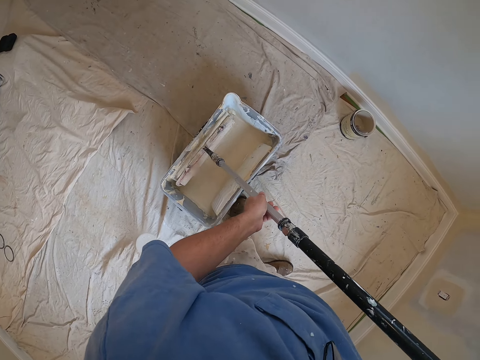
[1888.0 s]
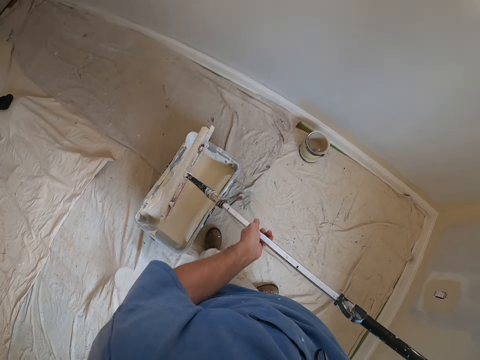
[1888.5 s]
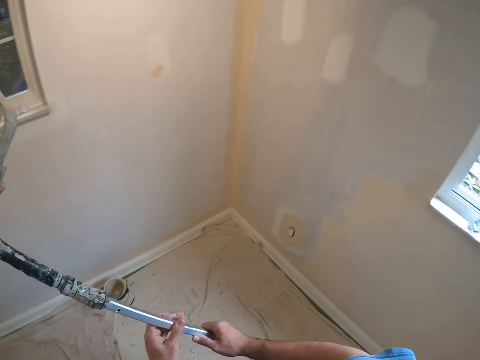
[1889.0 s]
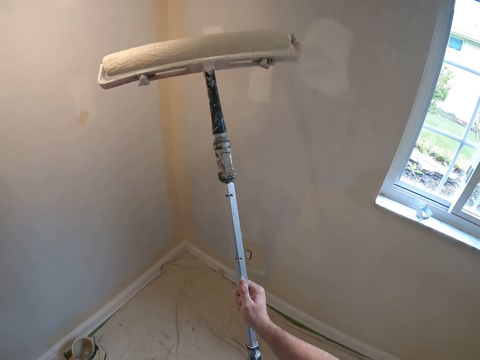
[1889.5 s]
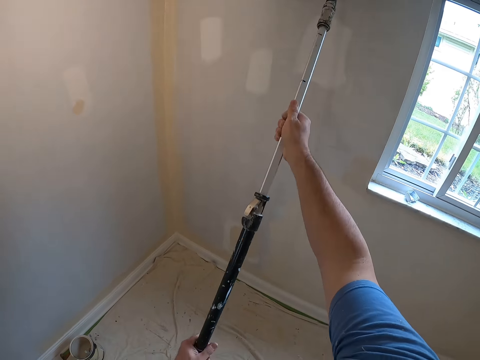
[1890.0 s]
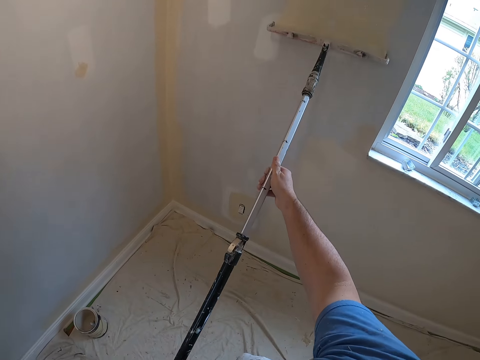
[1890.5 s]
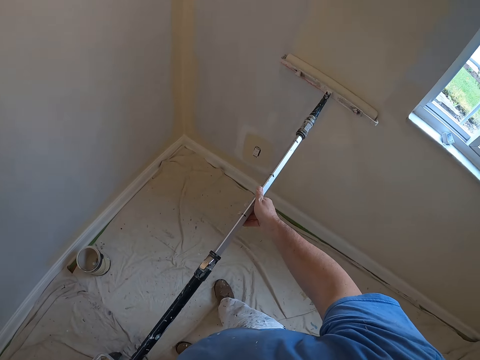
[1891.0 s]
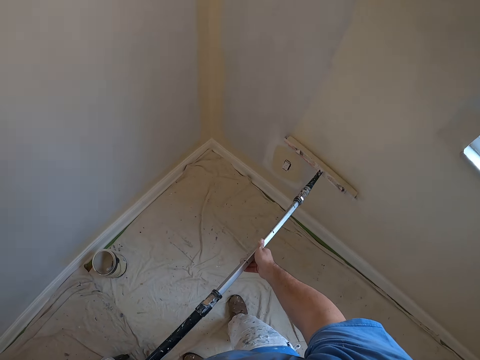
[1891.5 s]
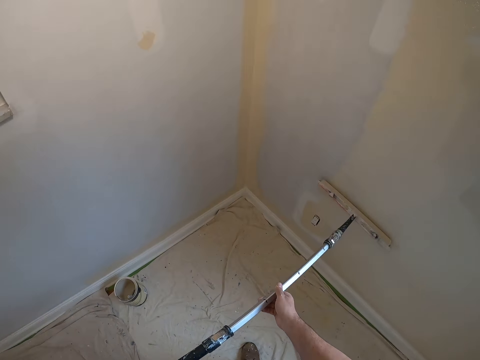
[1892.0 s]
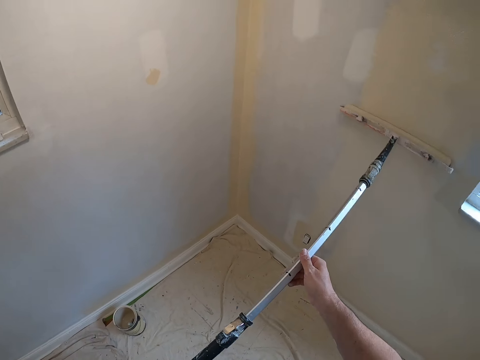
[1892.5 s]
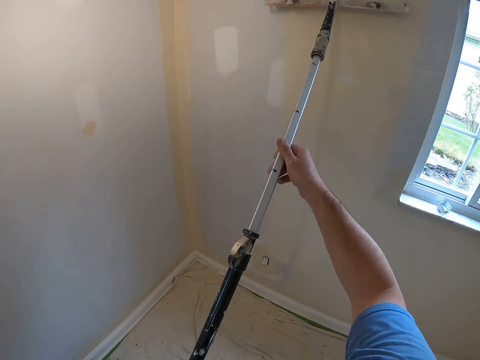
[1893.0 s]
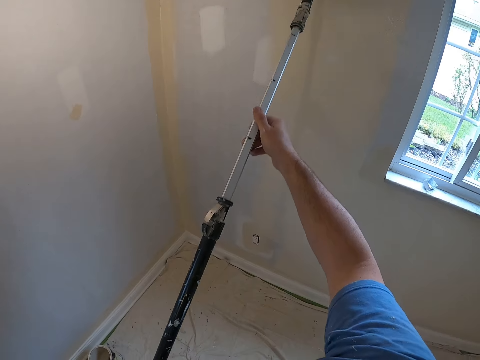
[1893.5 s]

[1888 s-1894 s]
The camera wearer paints the wall with the paint roller in his hands.

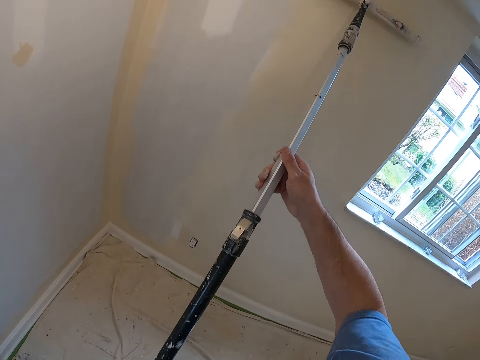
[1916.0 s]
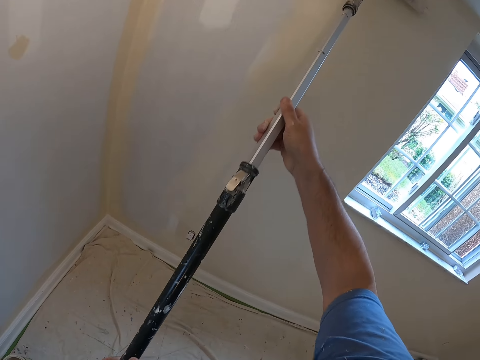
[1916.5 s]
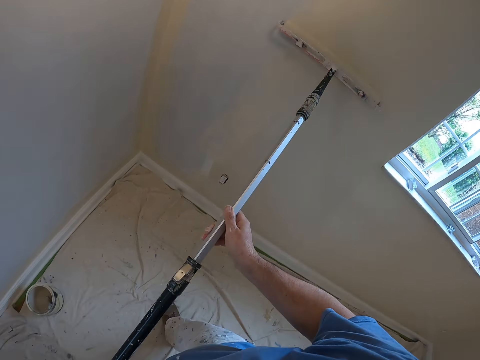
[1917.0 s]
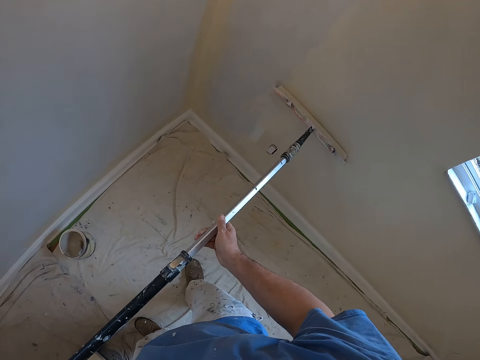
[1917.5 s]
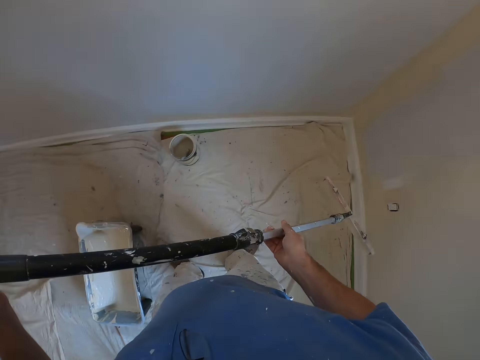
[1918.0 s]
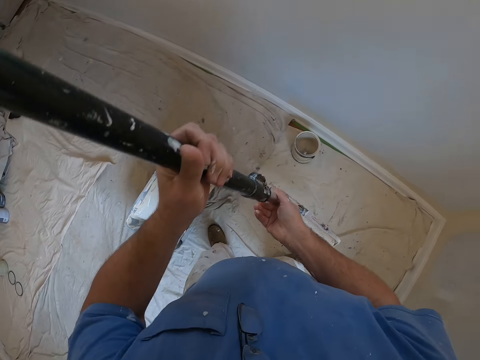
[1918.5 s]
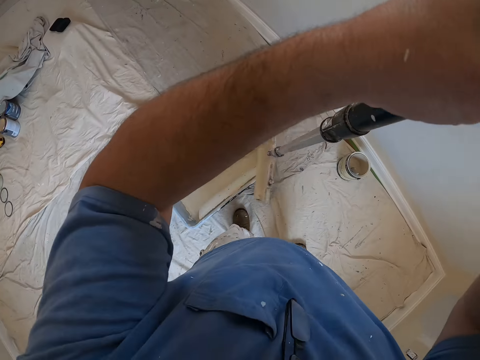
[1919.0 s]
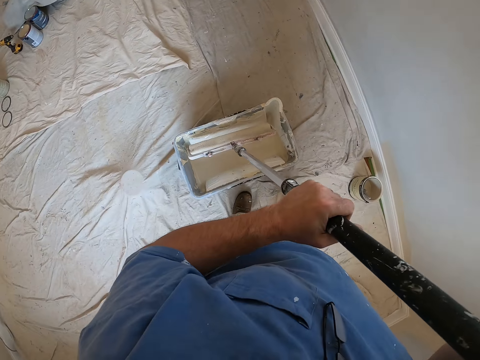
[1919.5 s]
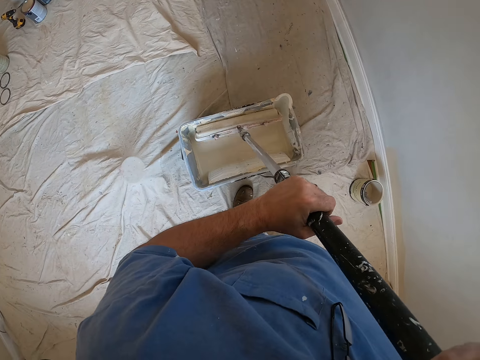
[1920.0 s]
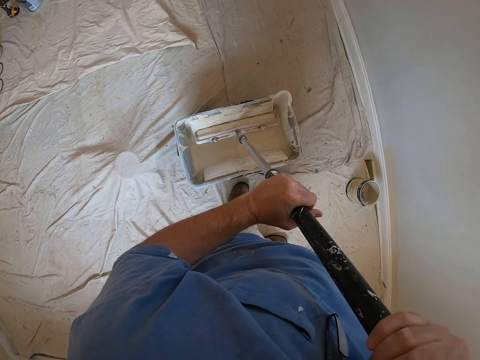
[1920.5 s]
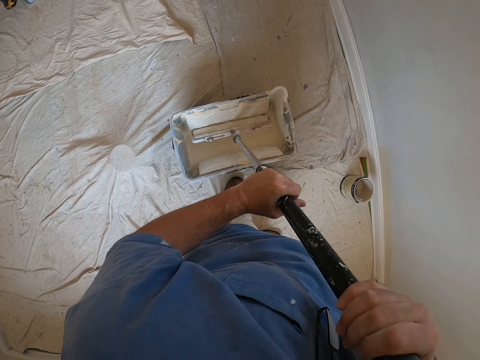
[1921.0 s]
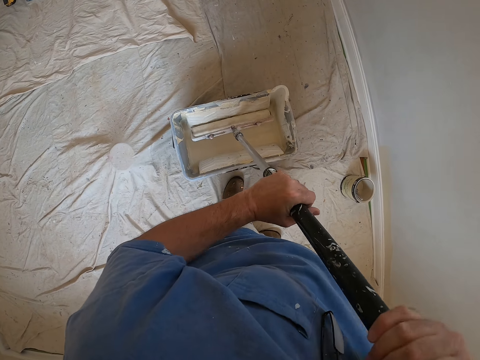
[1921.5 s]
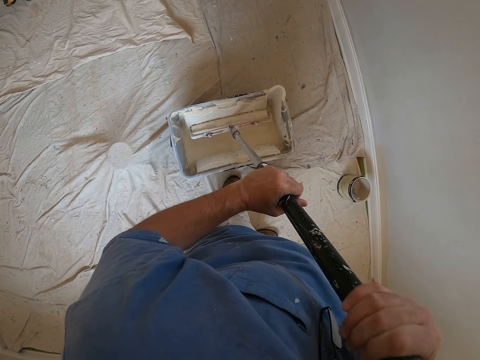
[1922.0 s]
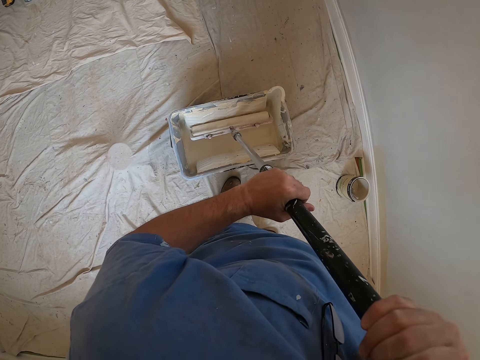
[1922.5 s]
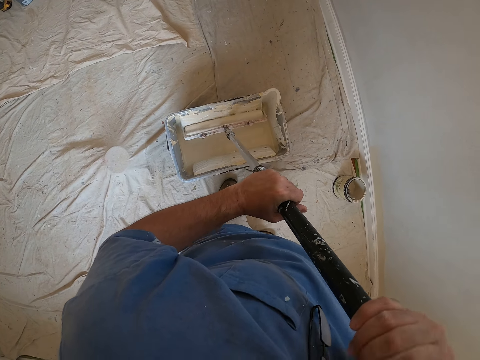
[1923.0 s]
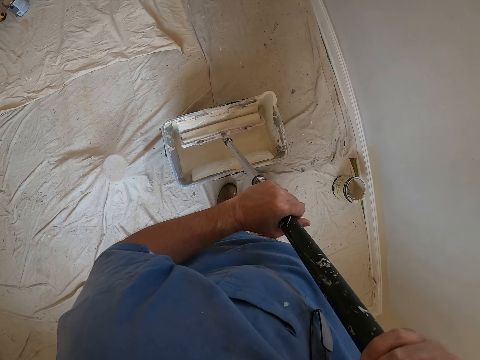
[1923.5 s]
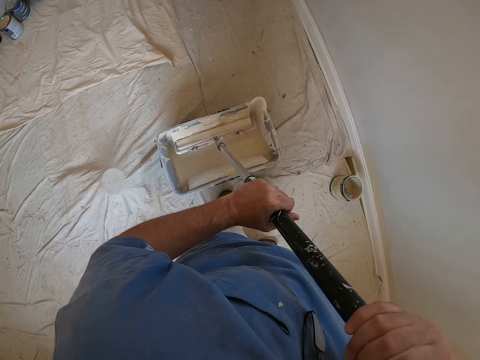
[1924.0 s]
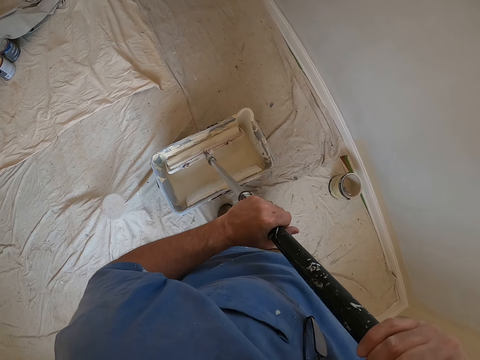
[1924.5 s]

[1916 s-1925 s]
The camera wearer dips the paint roller in his hands into a paint container.

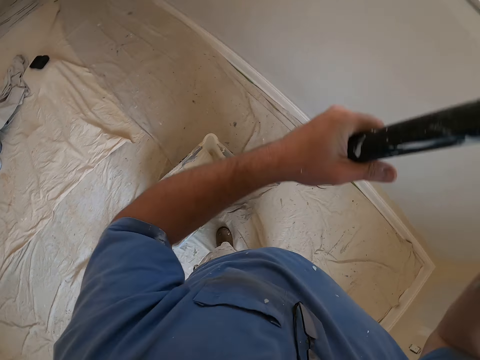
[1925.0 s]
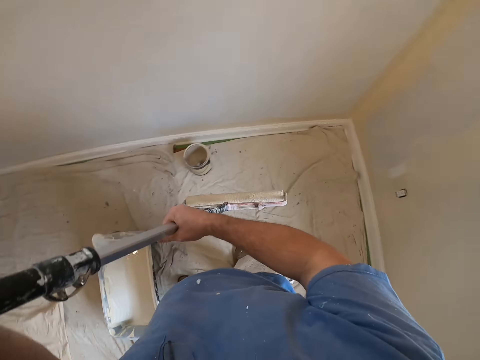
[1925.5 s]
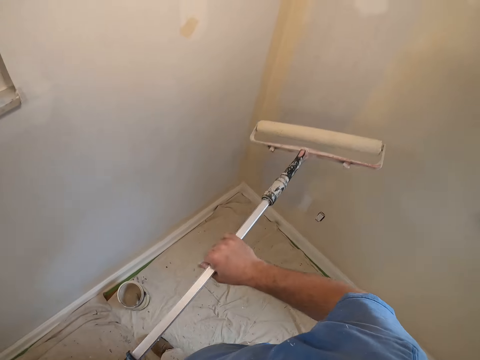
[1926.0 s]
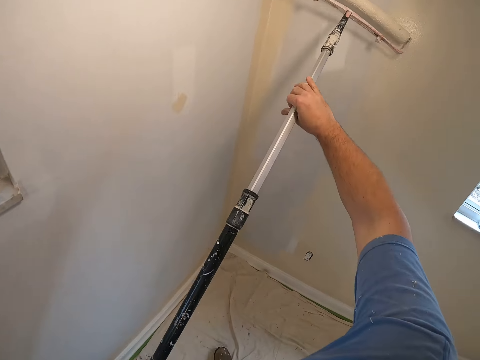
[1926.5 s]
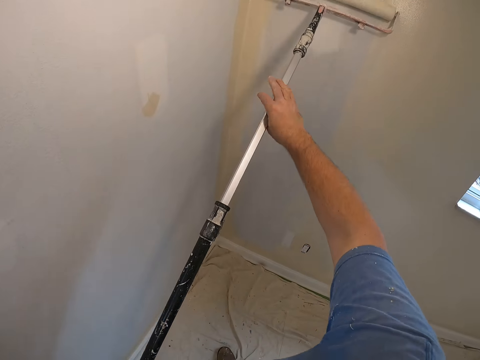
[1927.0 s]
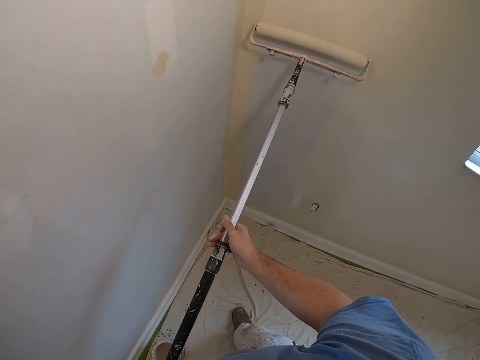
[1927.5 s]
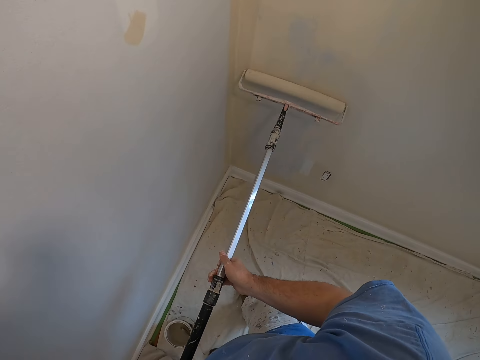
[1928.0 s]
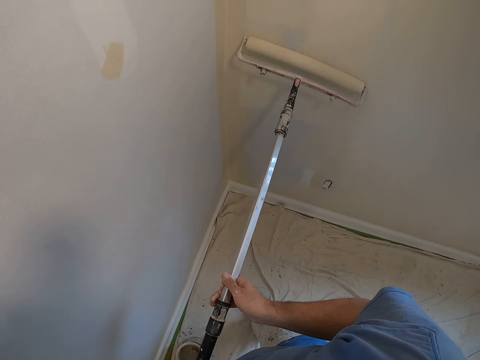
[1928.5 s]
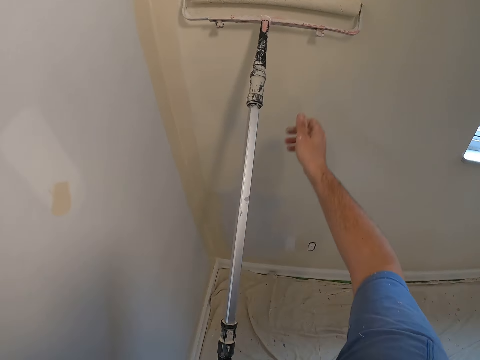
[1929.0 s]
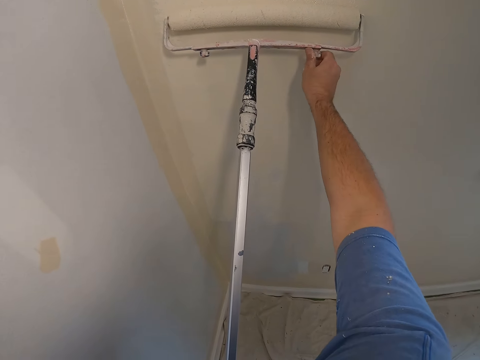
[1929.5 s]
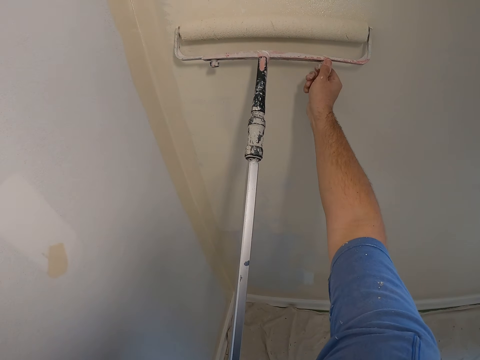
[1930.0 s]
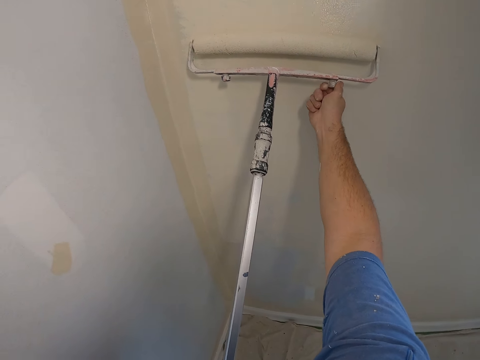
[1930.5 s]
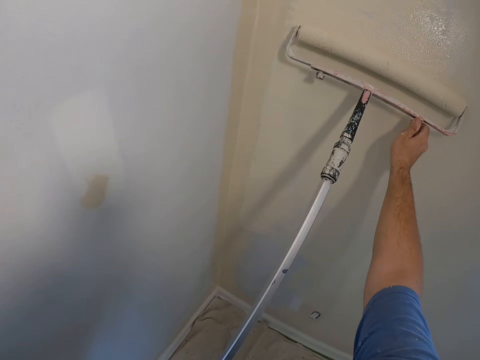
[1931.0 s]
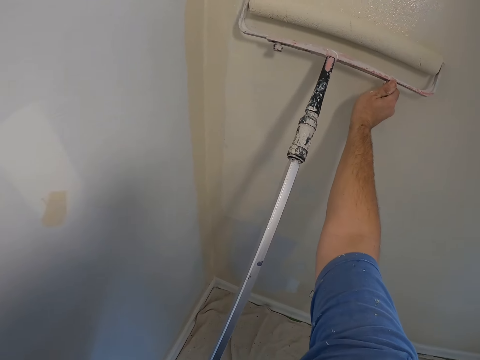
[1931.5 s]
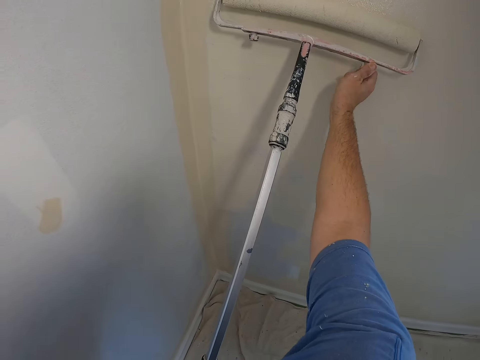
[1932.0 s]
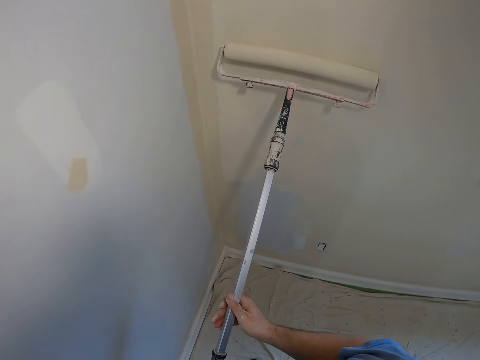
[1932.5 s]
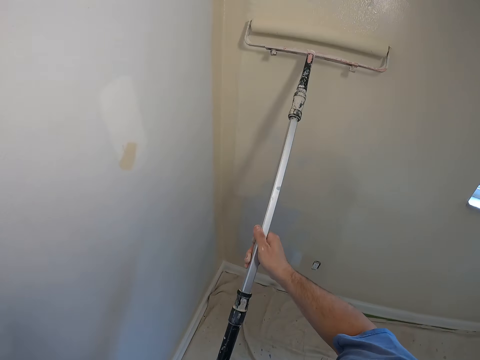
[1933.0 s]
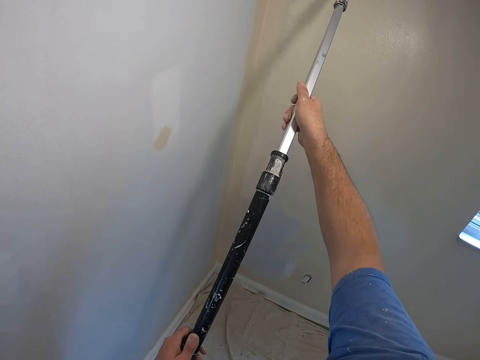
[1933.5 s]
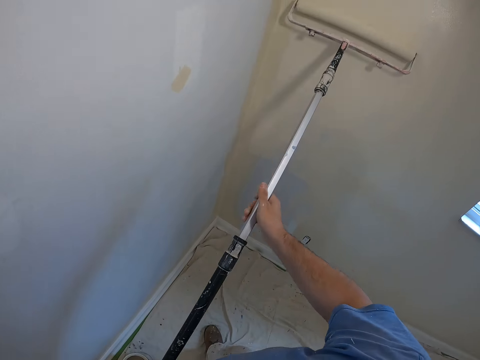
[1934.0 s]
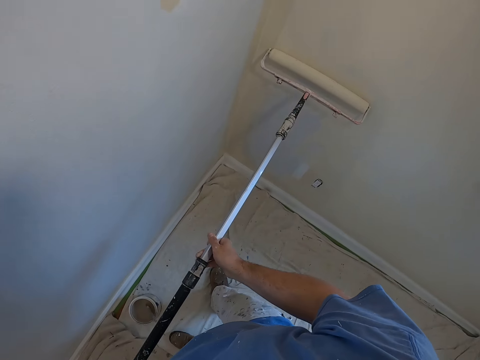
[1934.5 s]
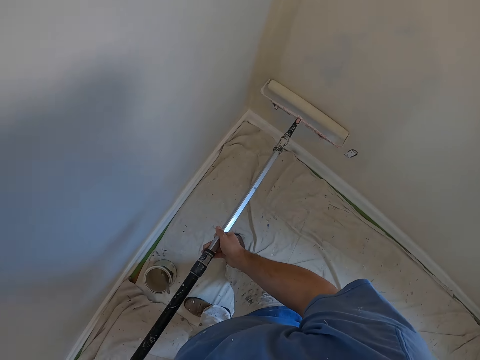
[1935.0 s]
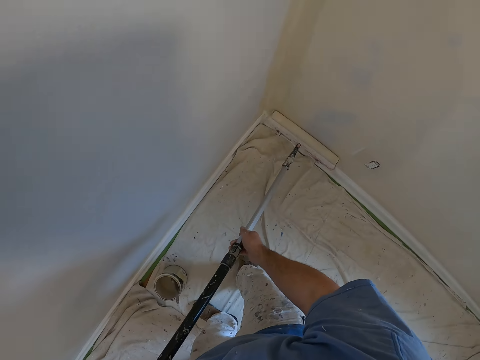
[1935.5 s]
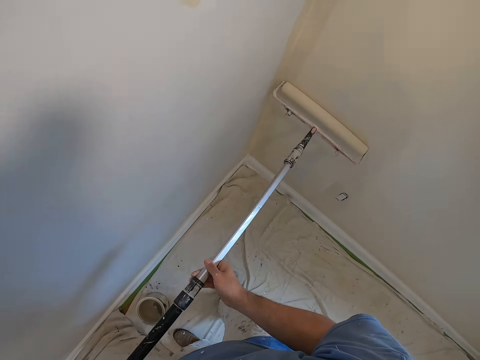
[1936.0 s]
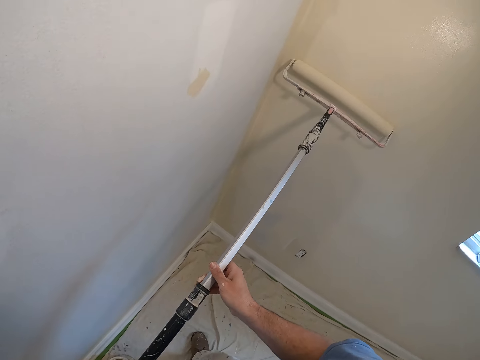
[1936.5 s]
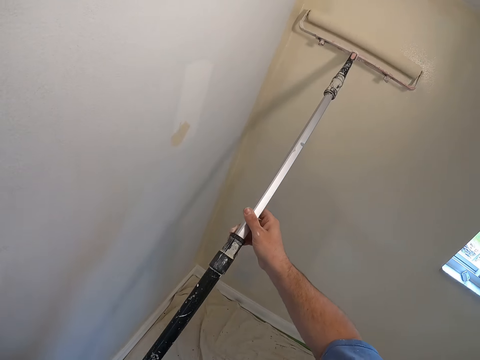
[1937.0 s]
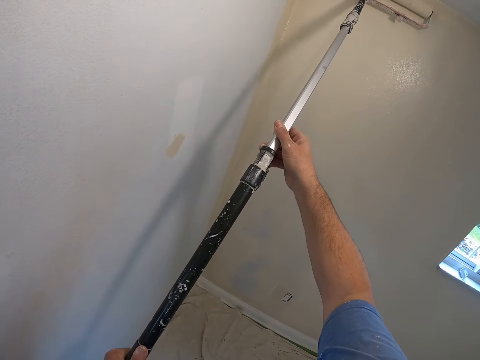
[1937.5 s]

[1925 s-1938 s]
The camera wearer holds the paint roller handle extension with his left hand. He lifts the roller brush. He paints the wall with the paint roller in his hands. He turns the screw at the edge of the paint roller with his right hand. He paints the wall with the paint roller in his right hand. He holds the paint roller handle extension with his left hand.
